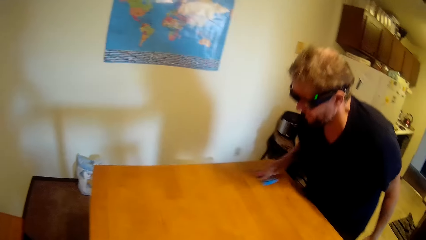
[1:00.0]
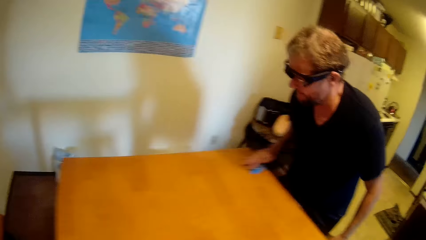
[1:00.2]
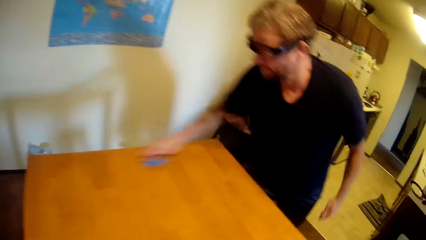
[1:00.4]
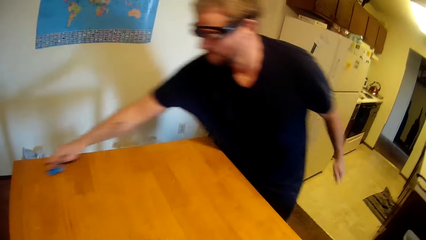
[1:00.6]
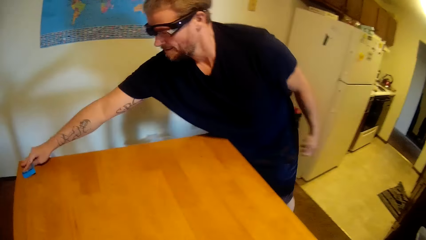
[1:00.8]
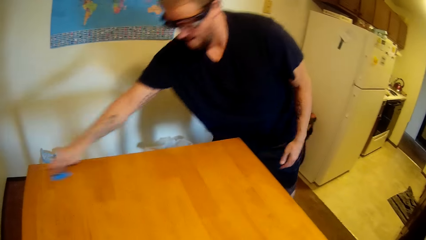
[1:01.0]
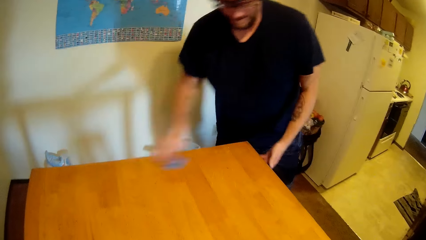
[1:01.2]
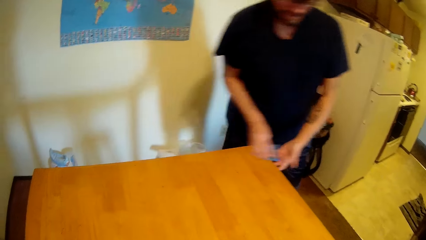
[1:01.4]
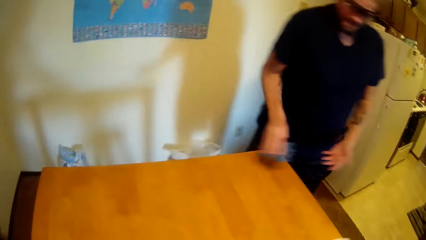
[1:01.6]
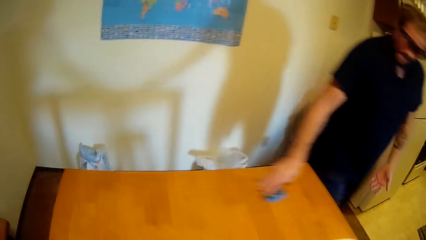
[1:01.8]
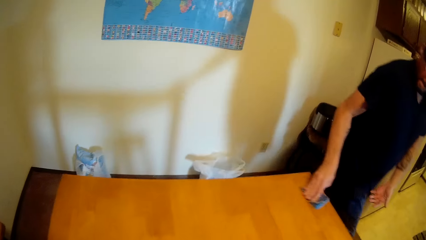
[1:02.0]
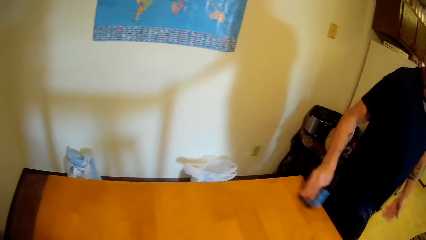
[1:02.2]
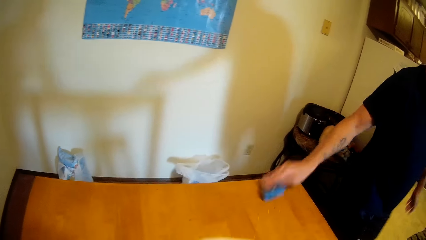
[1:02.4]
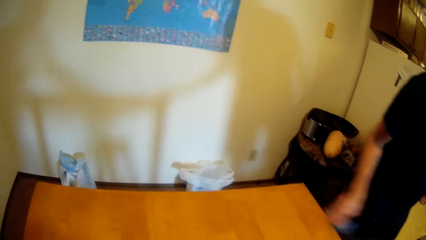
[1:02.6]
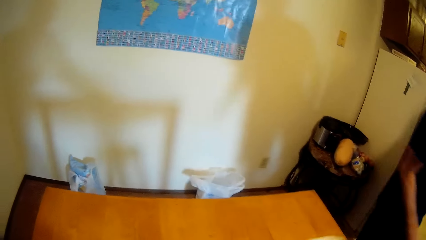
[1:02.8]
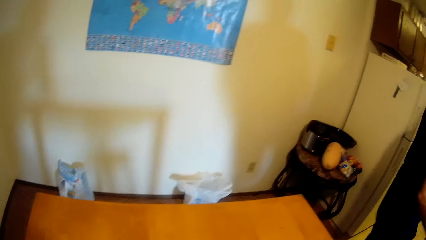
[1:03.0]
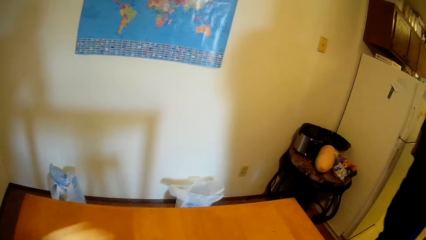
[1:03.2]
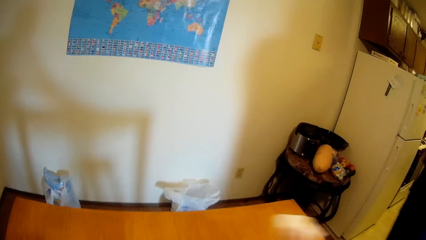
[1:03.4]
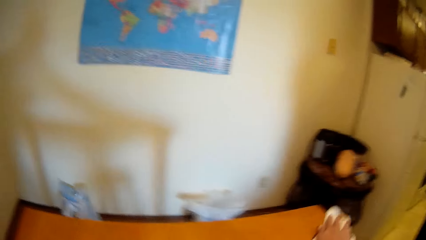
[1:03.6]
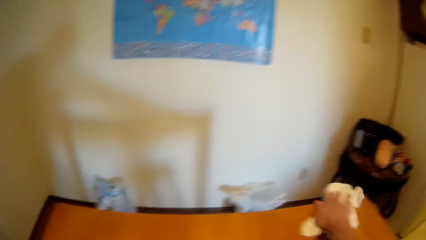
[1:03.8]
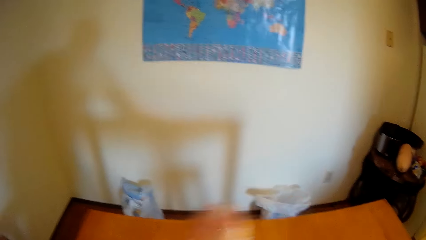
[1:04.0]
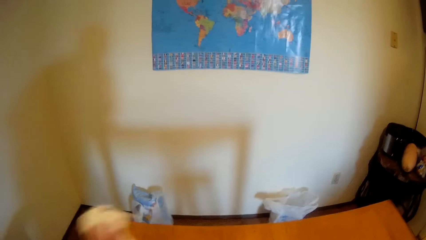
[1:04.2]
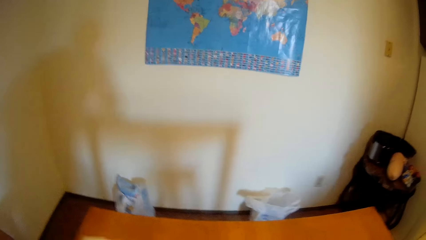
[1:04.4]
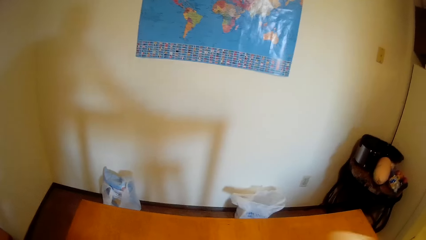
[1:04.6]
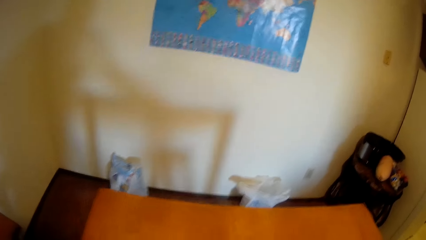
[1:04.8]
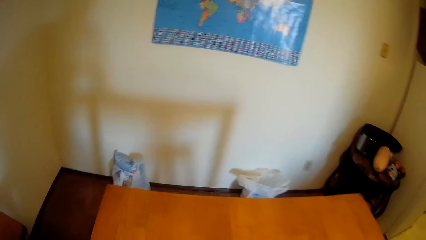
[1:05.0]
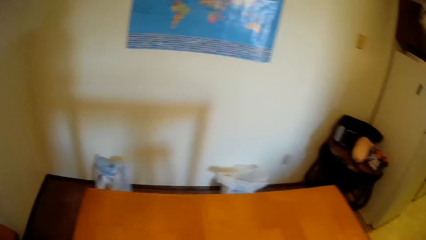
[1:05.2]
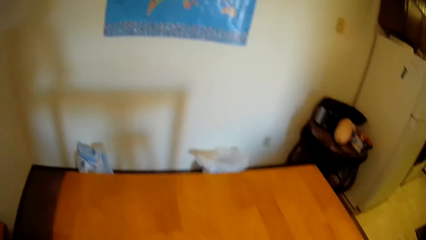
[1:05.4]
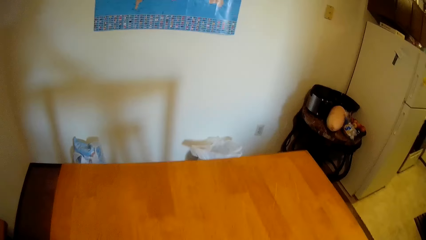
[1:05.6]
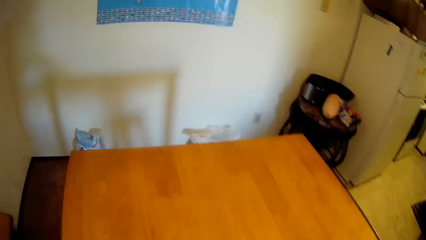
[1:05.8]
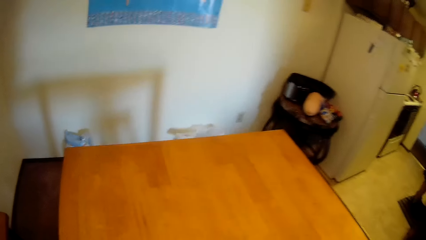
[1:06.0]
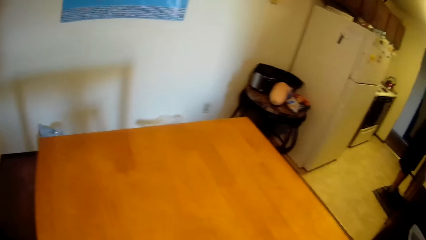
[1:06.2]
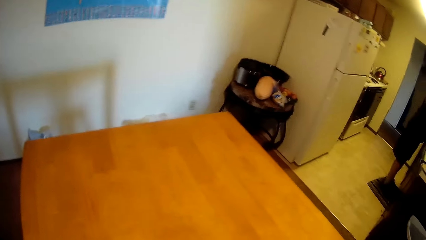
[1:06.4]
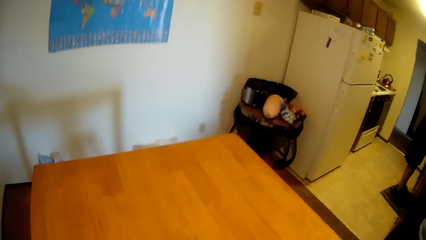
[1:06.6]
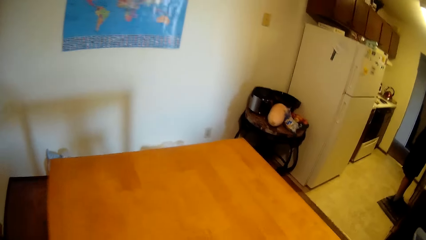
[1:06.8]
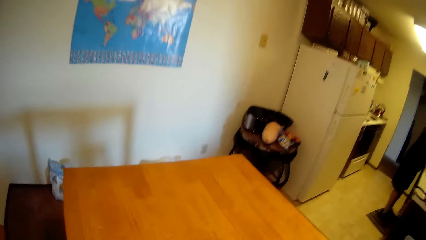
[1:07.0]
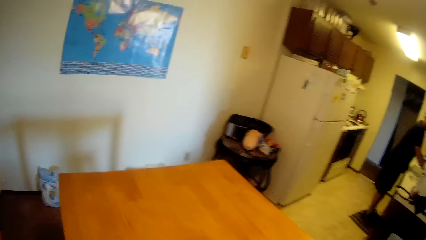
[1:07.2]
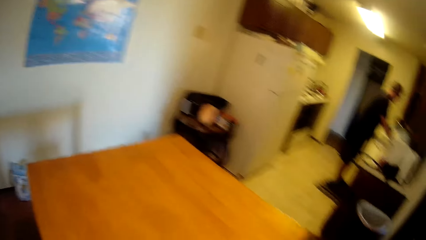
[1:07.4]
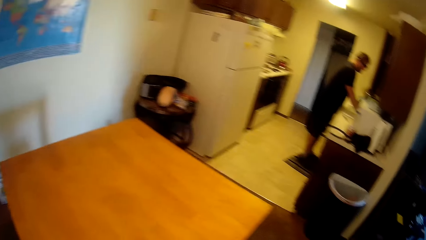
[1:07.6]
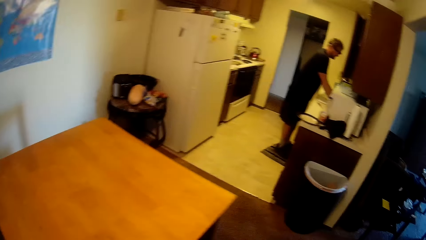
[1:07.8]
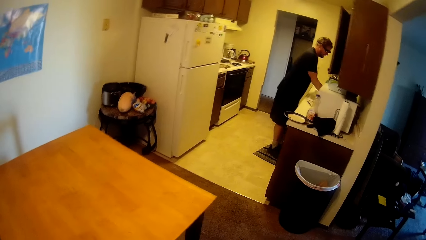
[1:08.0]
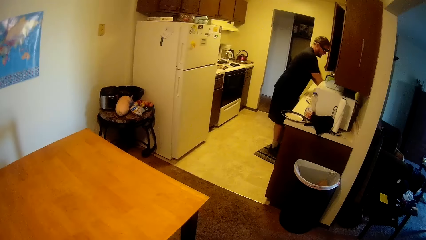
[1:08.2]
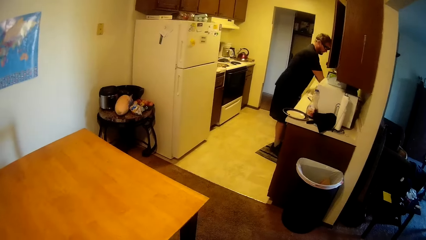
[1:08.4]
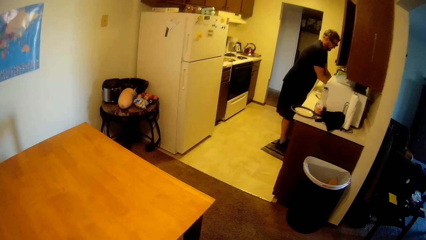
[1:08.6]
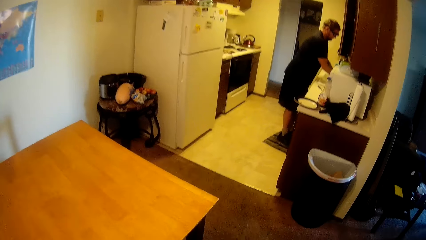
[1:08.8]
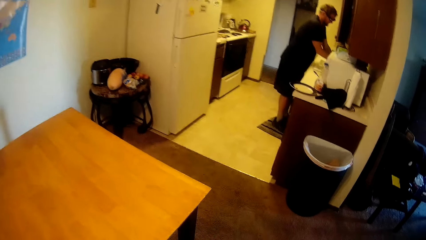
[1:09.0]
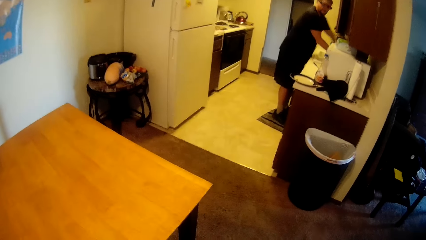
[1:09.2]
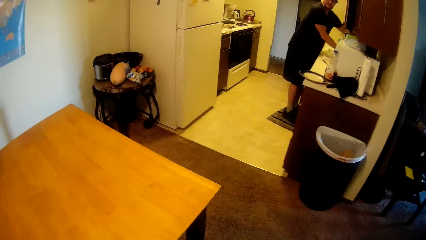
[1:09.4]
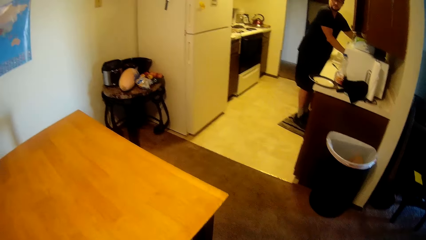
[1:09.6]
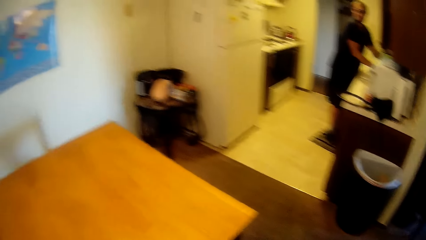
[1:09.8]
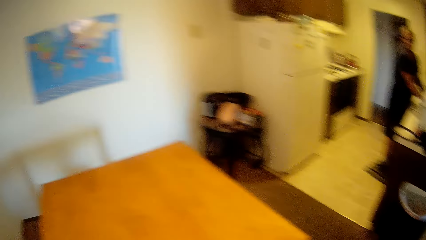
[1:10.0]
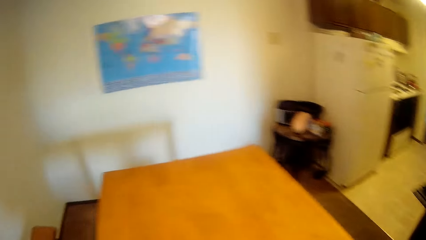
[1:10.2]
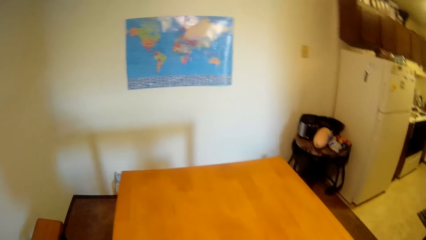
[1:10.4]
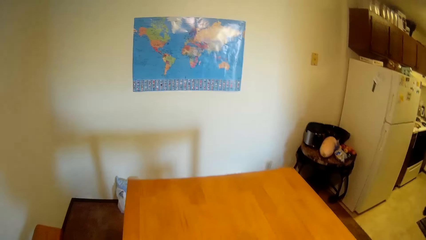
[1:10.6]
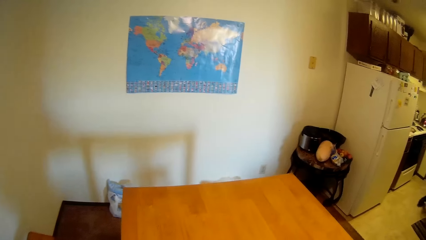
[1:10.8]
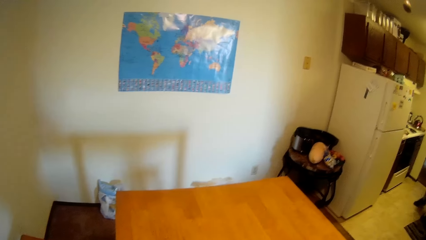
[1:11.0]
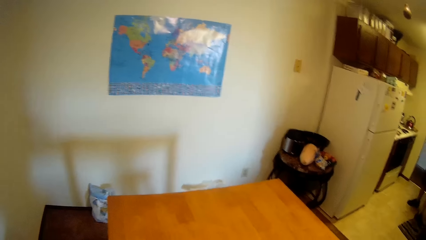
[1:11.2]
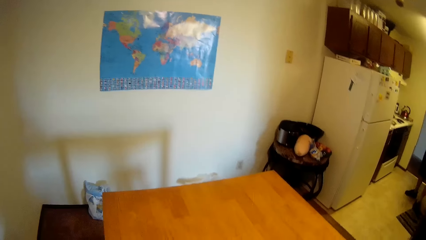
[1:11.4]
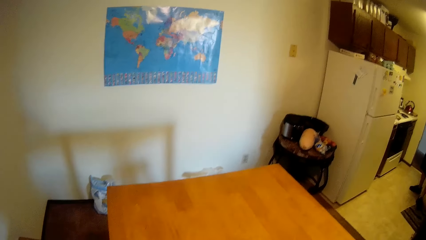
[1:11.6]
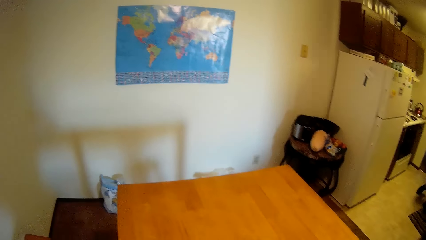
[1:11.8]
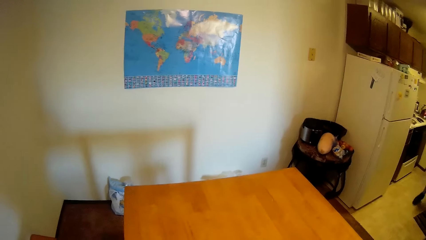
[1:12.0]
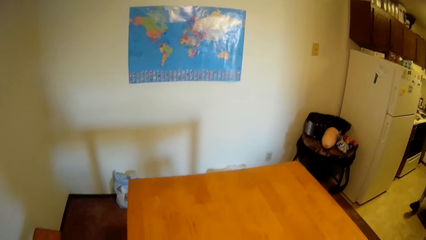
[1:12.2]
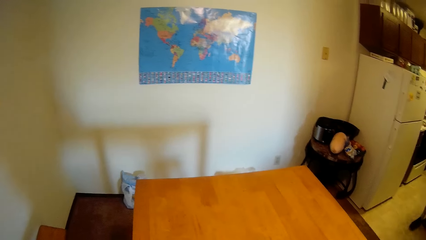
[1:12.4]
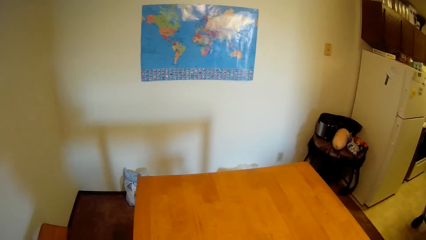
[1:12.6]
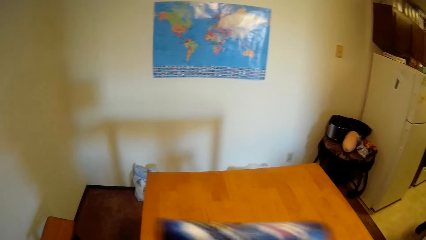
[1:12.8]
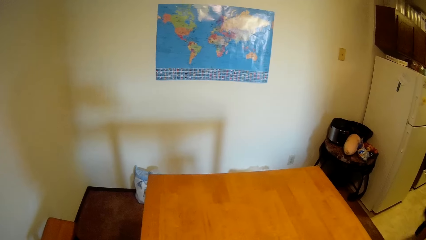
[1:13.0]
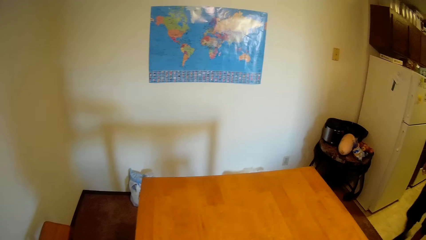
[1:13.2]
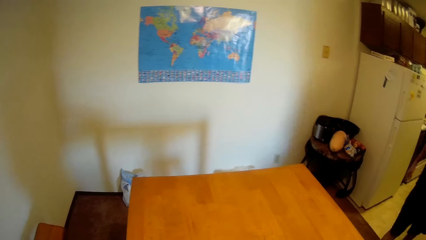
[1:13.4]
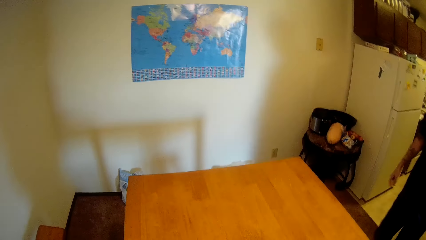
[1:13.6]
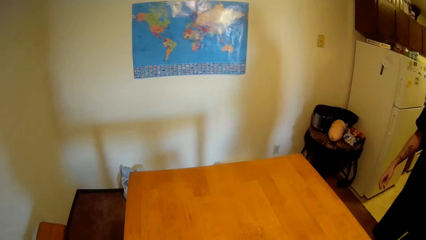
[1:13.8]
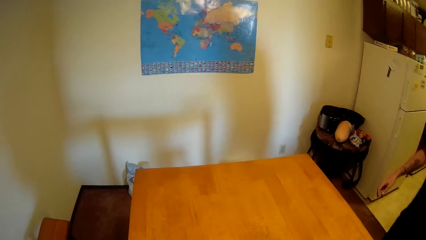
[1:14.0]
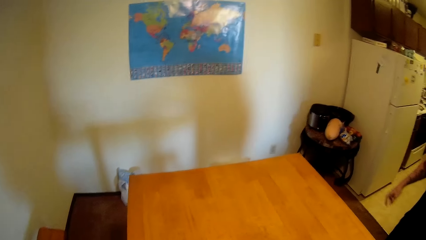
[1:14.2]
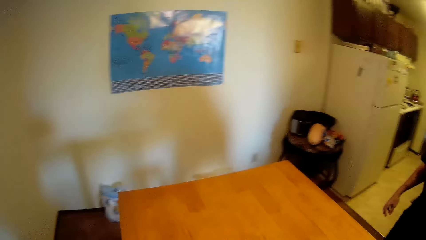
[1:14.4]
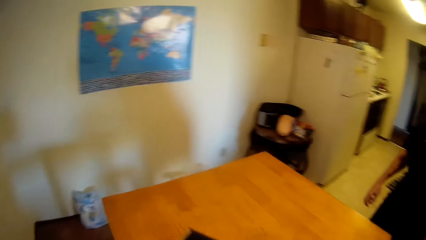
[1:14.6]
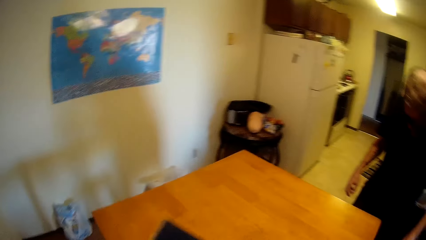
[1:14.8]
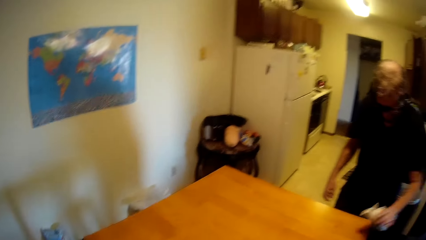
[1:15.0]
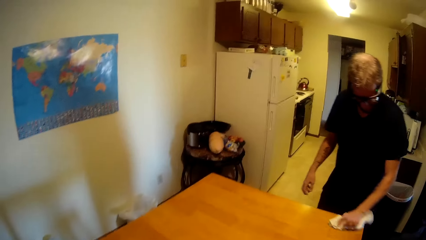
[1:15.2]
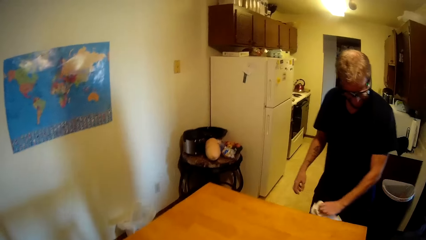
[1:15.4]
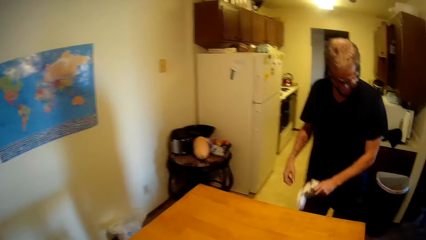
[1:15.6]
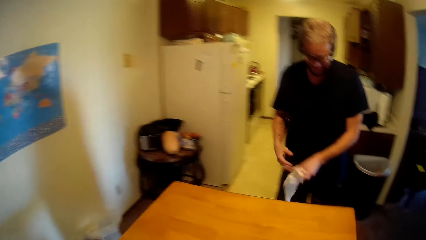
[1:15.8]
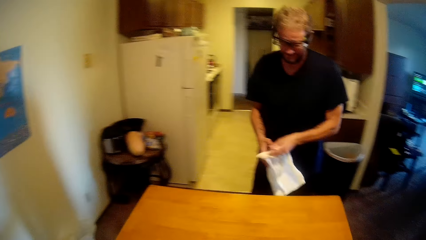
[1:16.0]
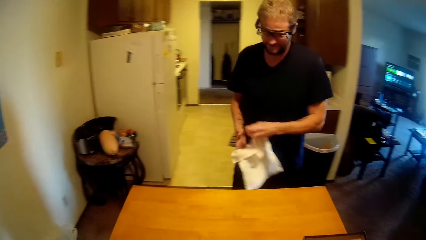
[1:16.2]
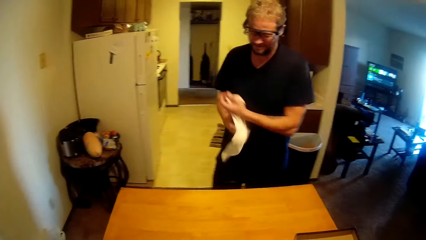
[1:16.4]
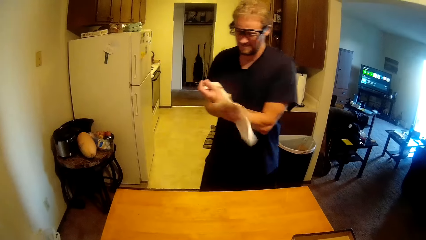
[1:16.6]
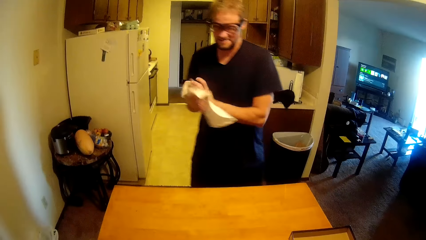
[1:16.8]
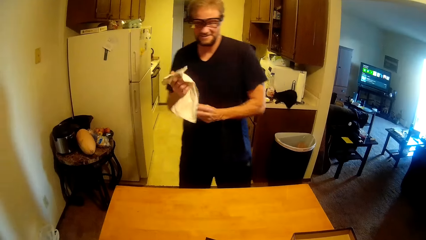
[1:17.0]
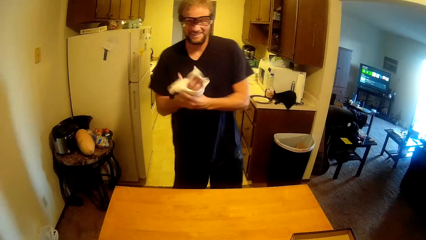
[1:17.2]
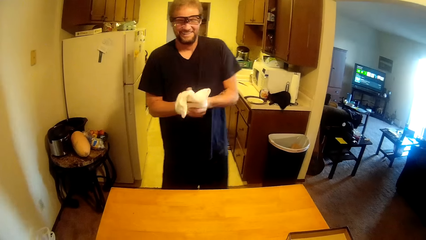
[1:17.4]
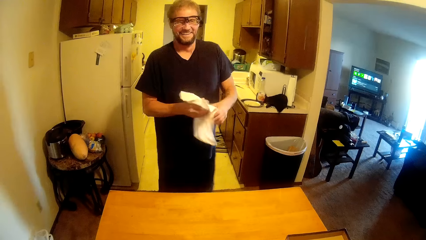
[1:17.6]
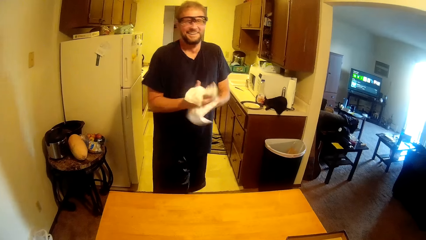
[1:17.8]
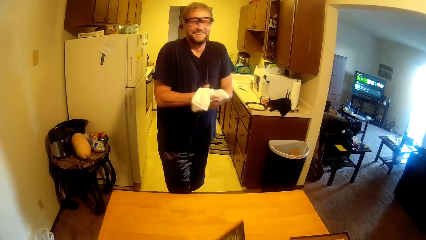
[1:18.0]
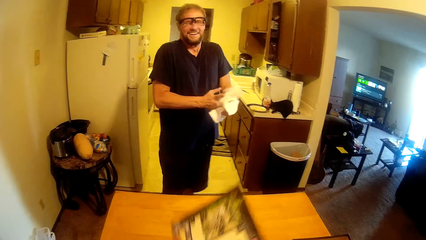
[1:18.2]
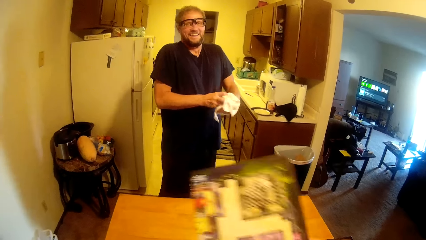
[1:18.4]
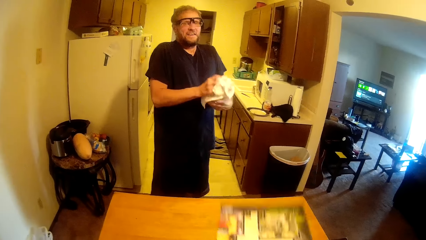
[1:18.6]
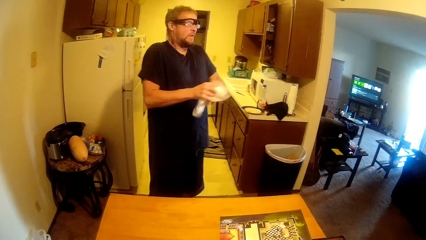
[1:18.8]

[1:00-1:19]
A man moves away from the table. The camera wearer wipes the table. The man washes his hands from the sink, walks towards the table, picks up a small towel, and wipes himself using the small towel.
